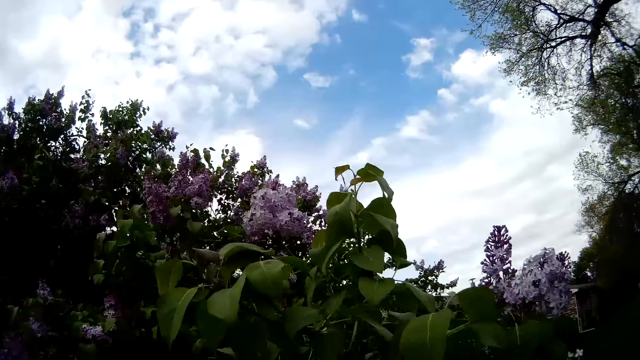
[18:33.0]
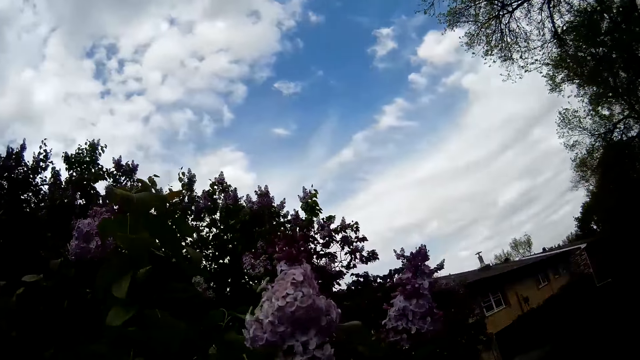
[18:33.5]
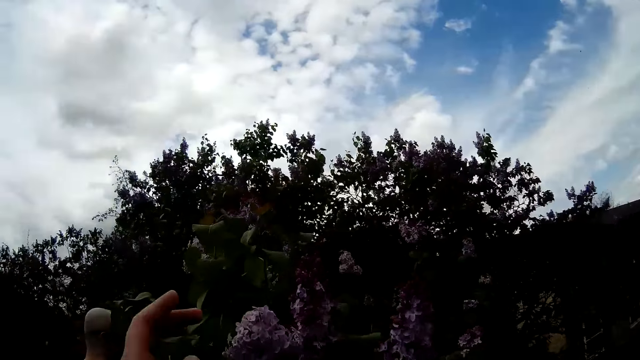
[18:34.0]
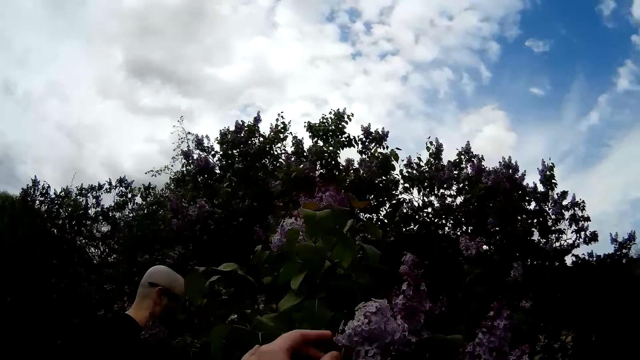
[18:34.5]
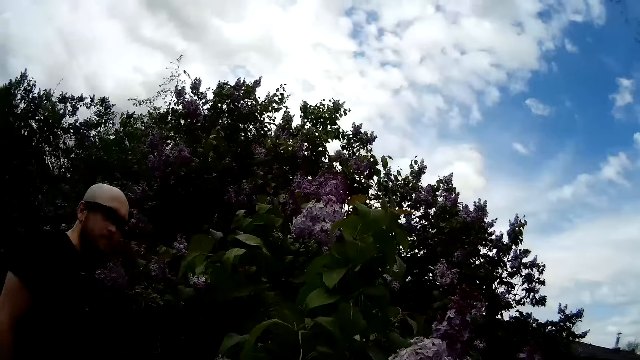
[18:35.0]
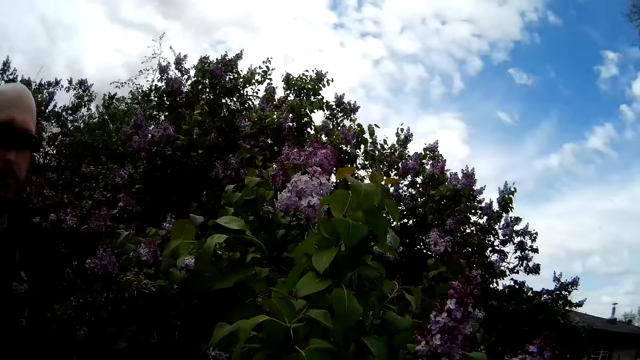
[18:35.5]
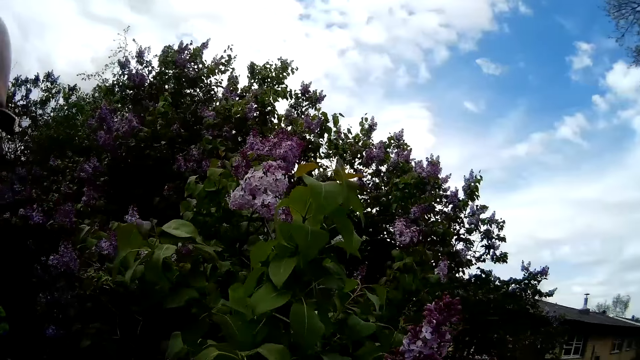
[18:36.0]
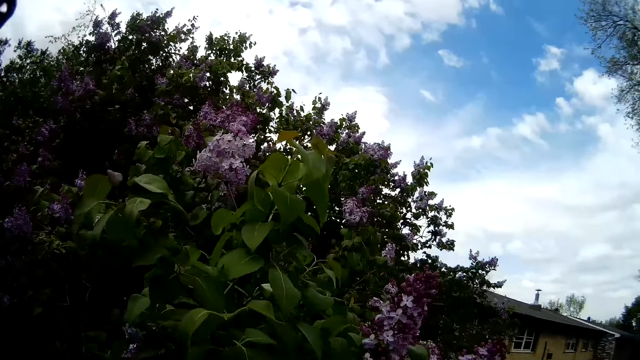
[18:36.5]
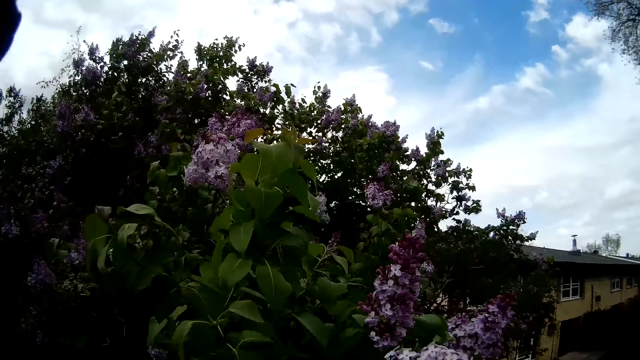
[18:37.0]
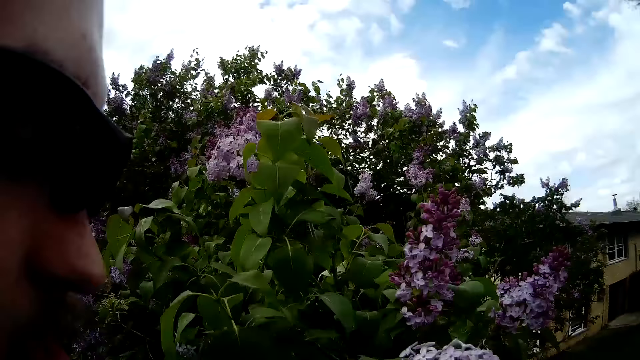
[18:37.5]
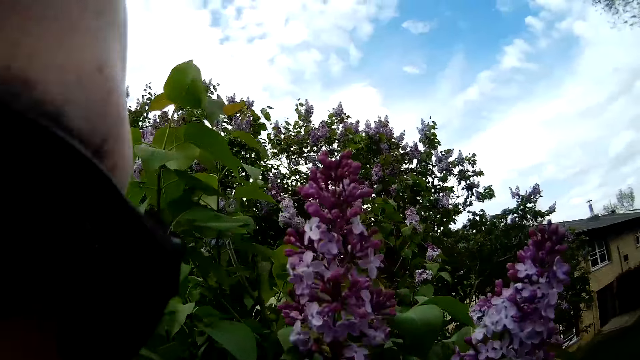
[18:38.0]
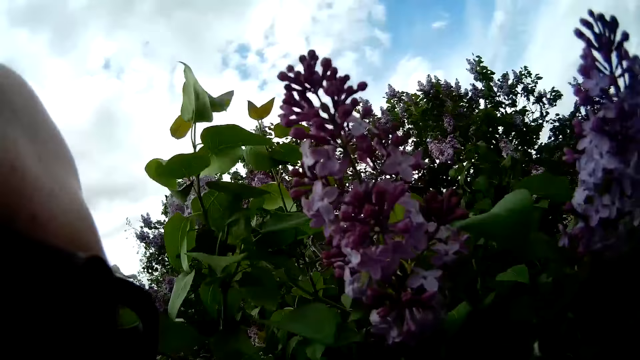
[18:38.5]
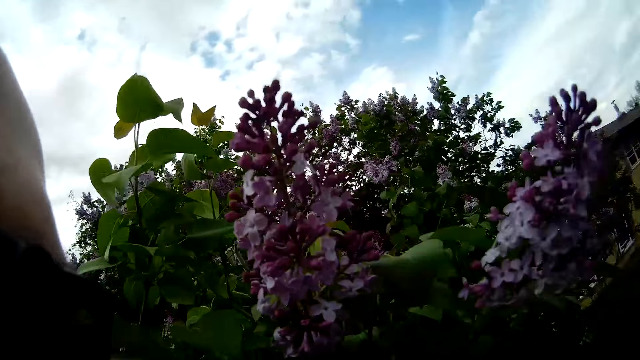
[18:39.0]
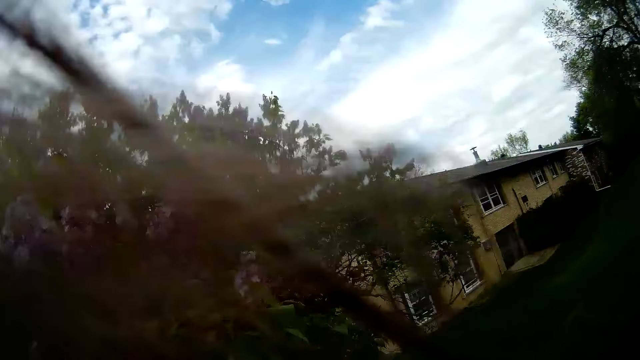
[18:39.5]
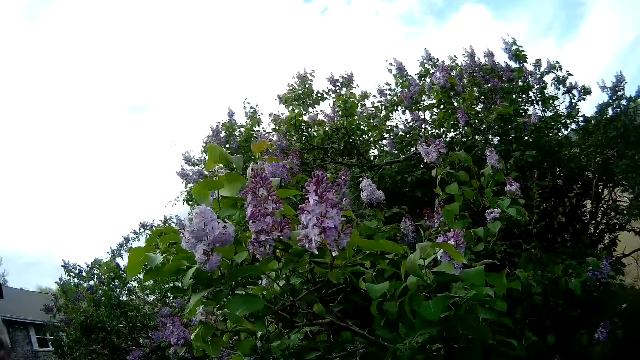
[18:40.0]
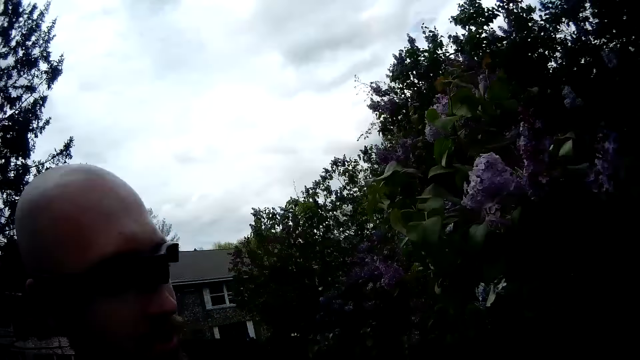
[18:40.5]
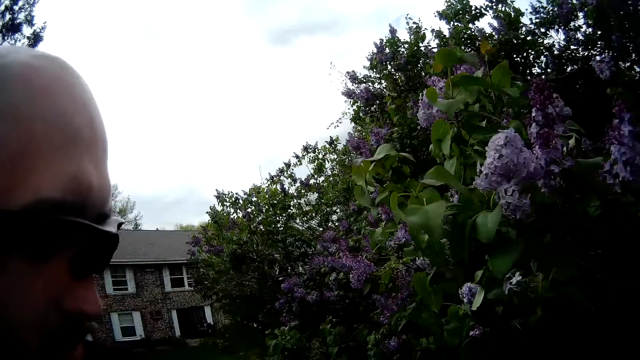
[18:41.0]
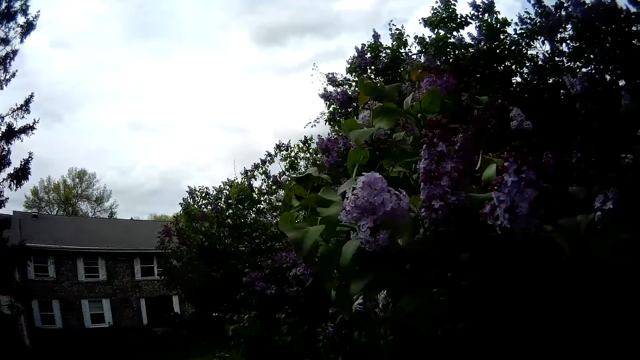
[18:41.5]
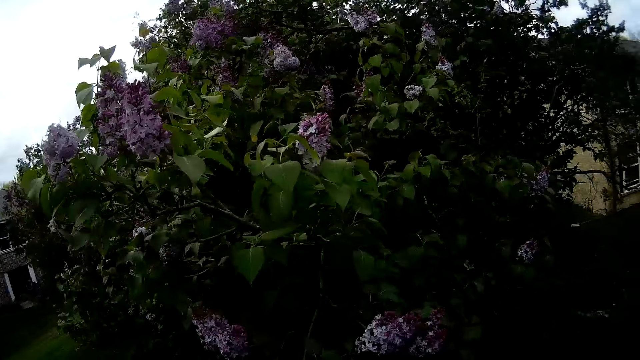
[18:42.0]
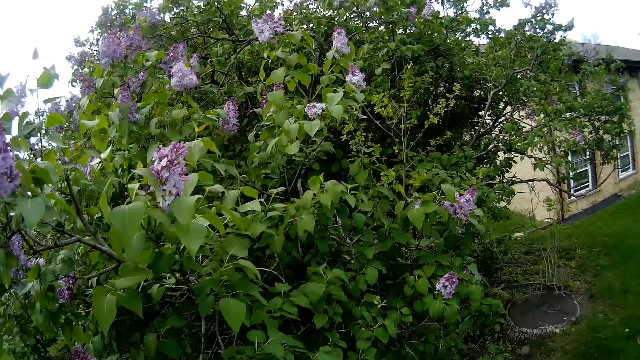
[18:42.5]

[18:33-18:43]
The camera wearer touches flowers on the tree with her right hand. A man sniffs the flower on the tree.

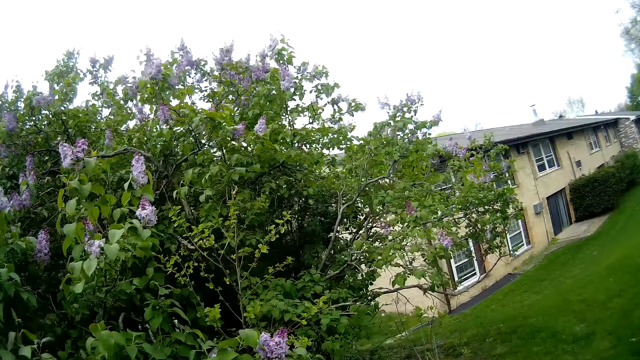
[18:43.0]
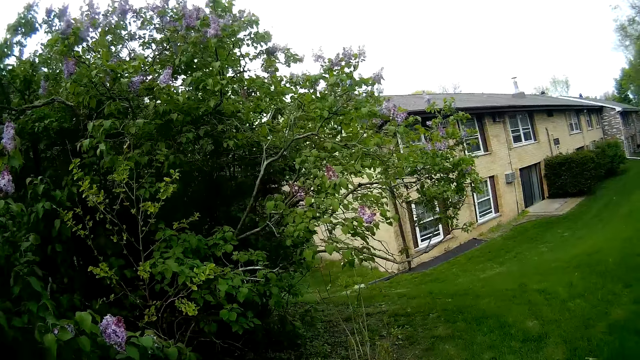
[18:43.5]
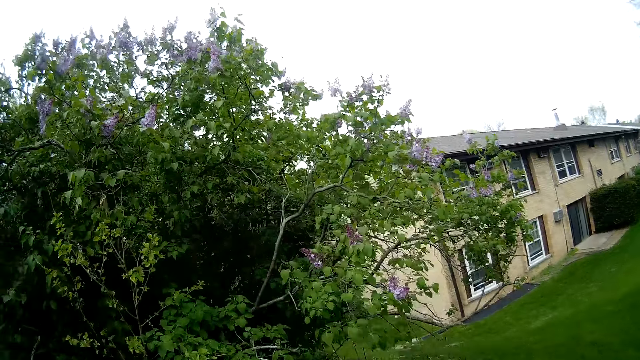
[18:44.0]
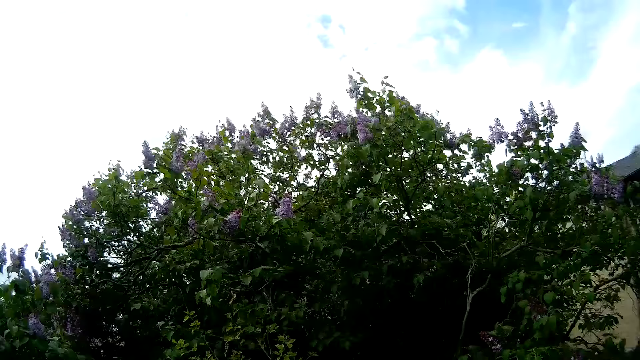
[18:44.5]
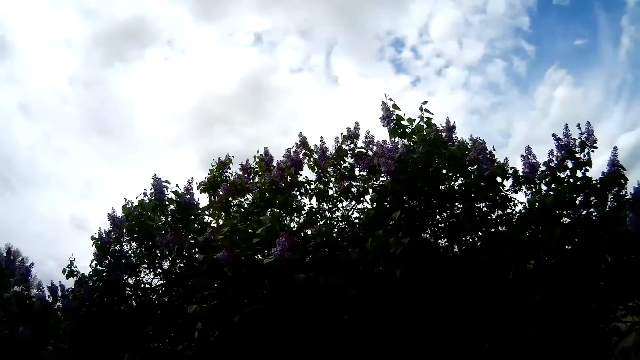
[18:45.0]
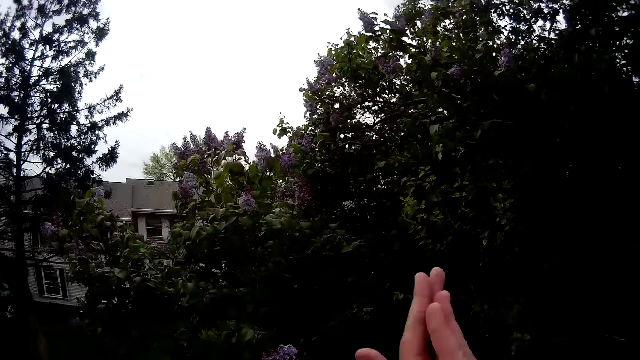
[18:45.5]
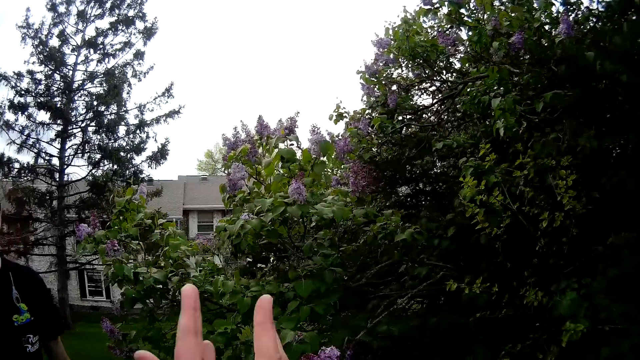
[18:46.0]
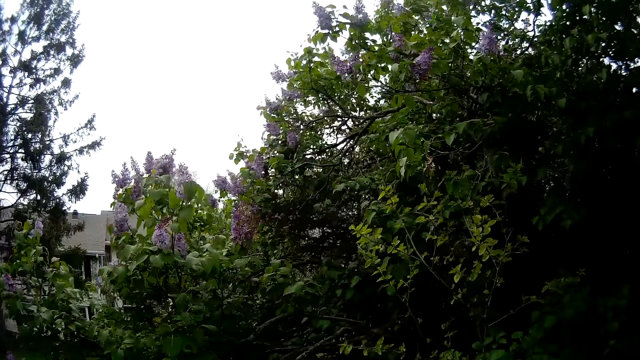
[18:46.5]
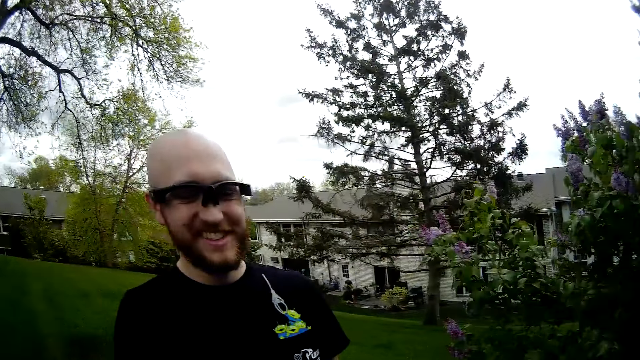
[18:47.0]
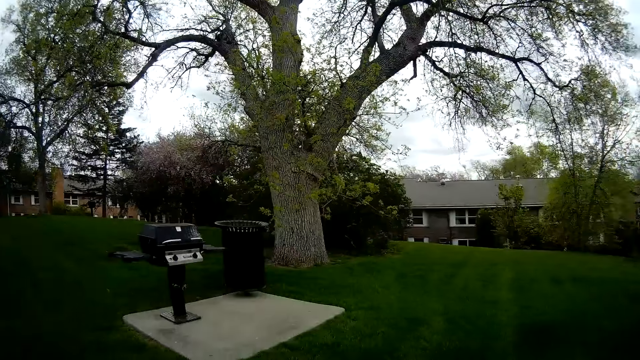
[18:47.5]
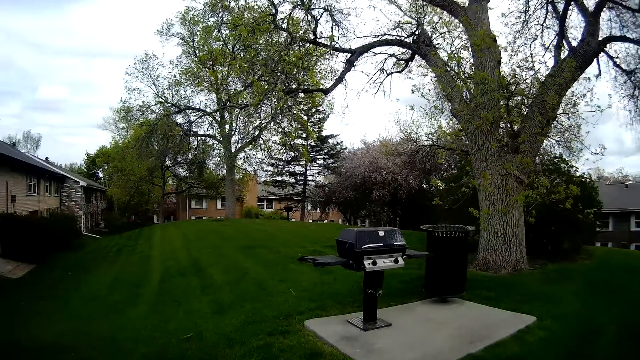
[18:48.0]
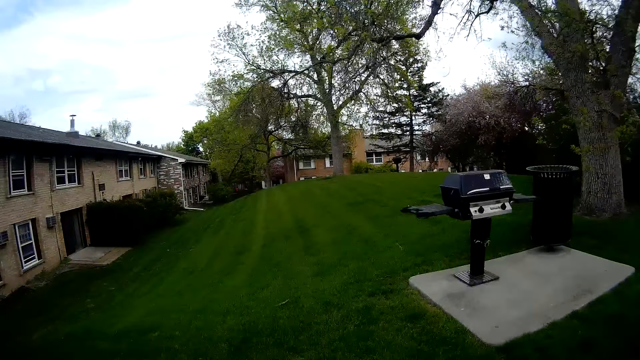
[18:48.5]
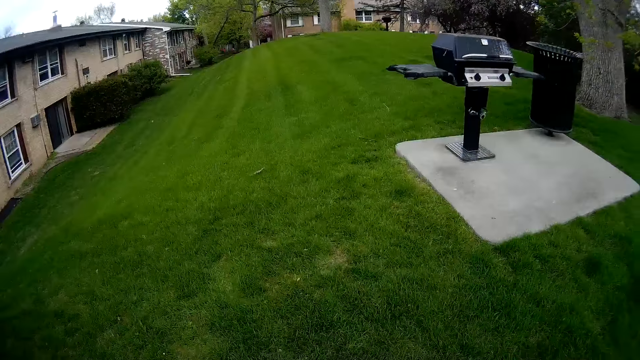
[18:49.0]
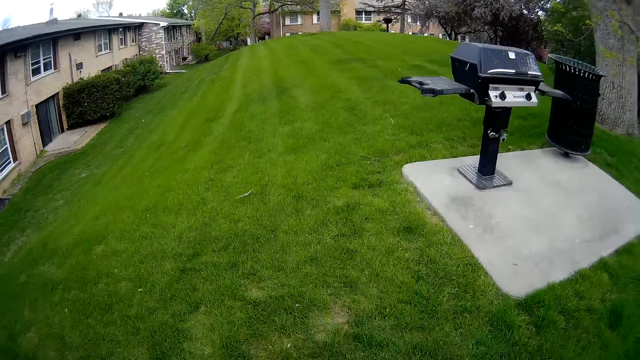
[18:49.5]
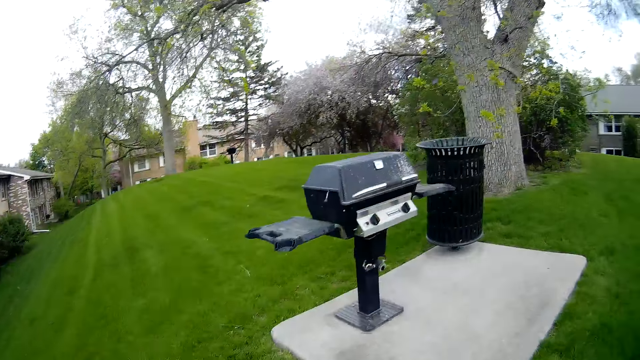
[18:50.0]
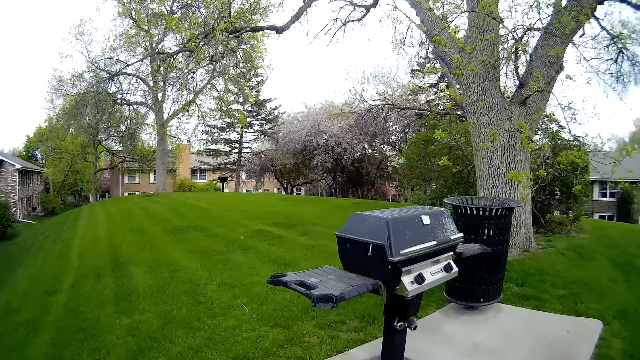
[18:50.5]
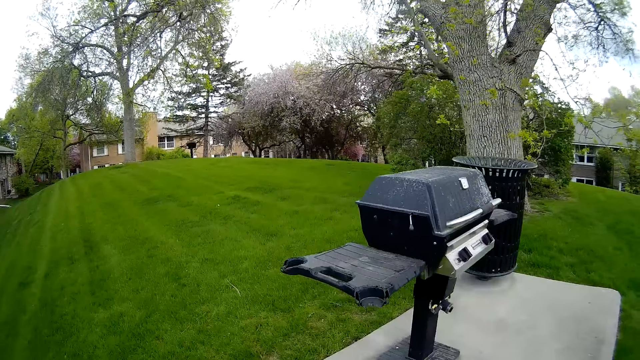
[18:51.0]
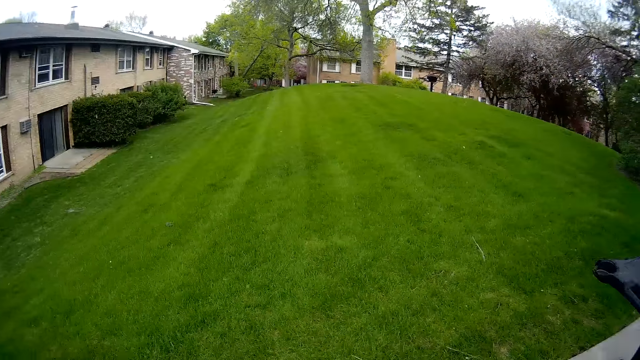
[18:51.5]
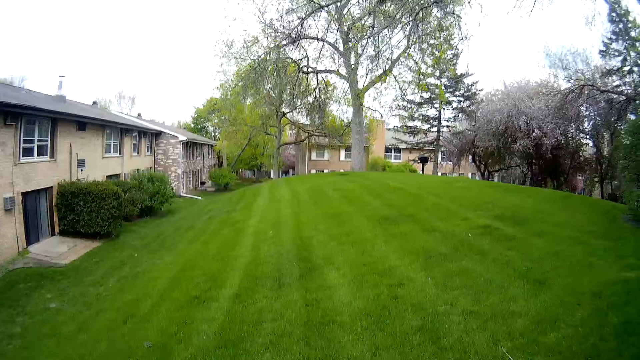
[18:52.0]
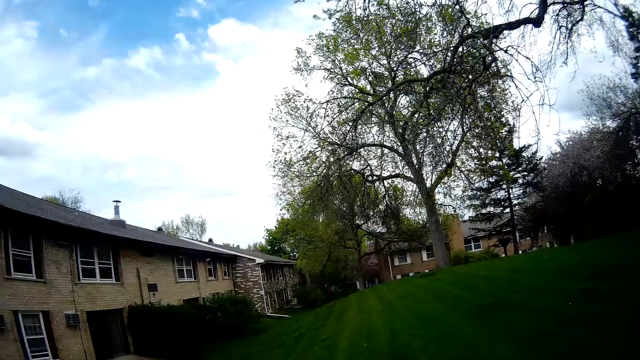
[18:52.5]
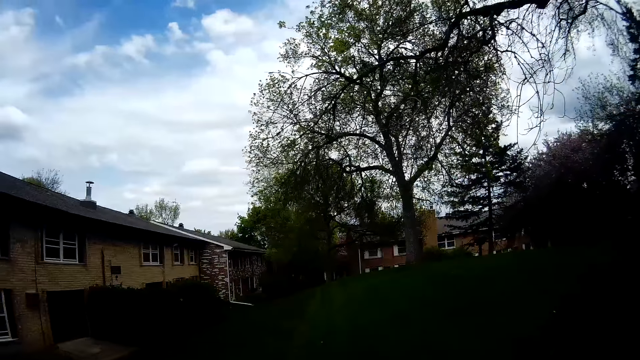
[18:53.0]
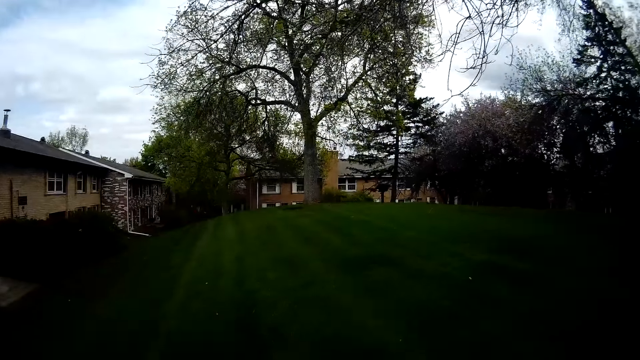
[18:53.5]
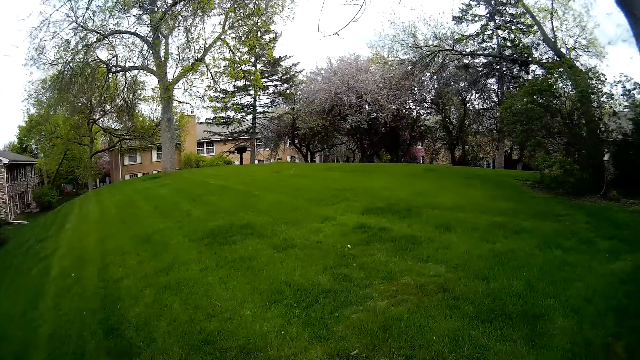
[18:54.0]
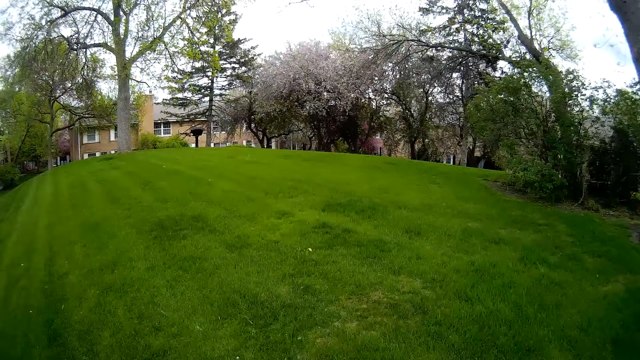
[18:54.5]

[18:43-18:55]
The camera wearer claps her two hands. She walks around.
